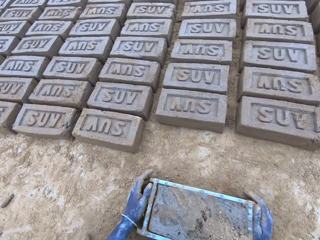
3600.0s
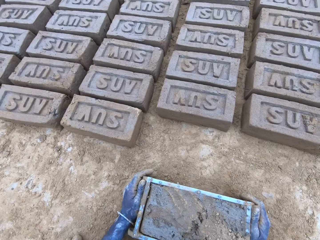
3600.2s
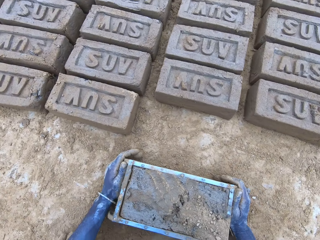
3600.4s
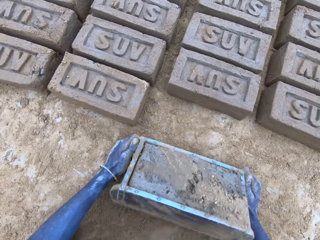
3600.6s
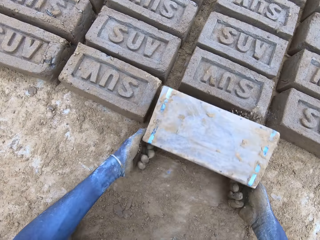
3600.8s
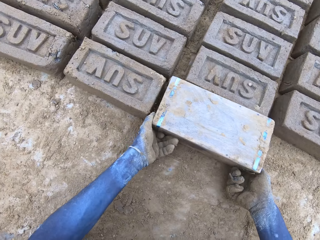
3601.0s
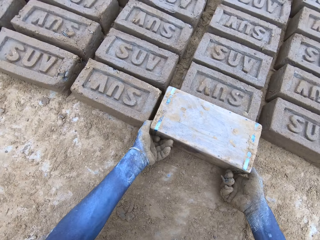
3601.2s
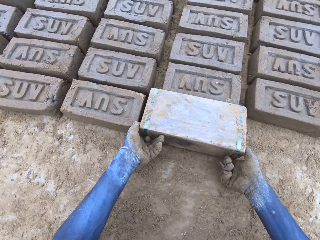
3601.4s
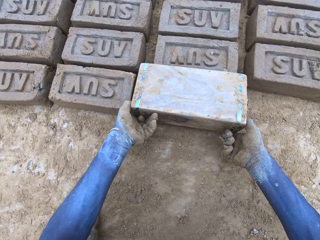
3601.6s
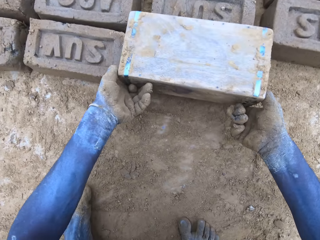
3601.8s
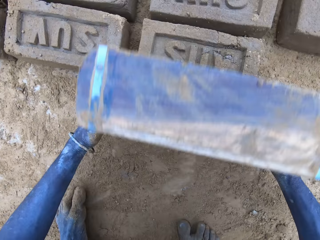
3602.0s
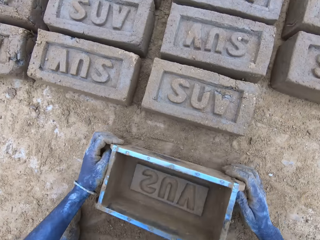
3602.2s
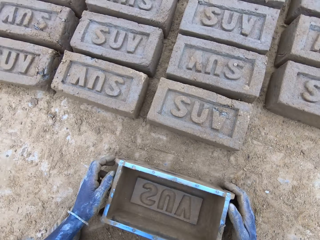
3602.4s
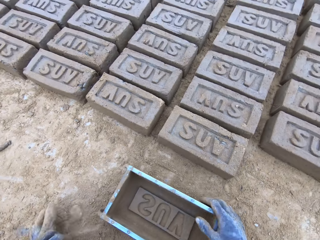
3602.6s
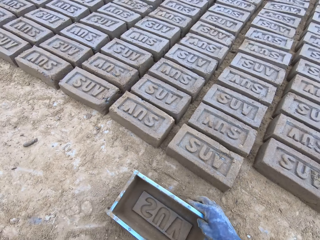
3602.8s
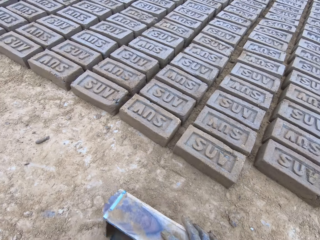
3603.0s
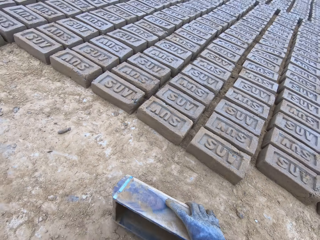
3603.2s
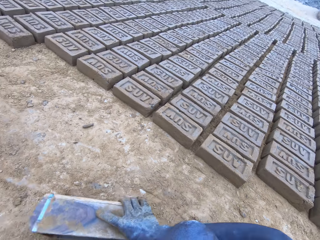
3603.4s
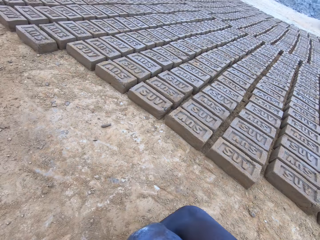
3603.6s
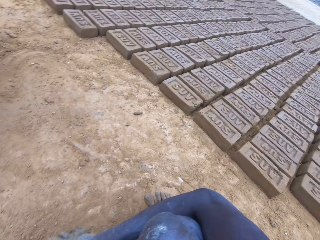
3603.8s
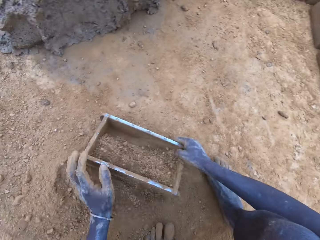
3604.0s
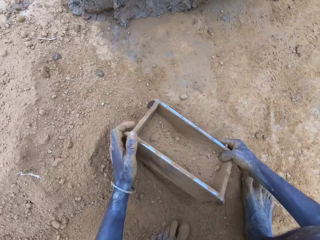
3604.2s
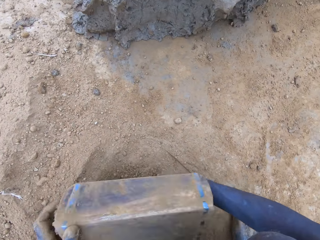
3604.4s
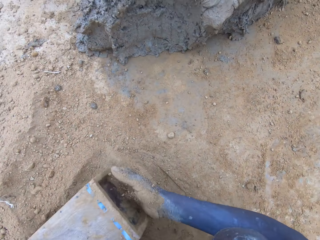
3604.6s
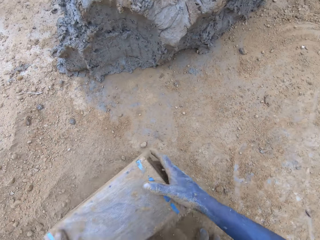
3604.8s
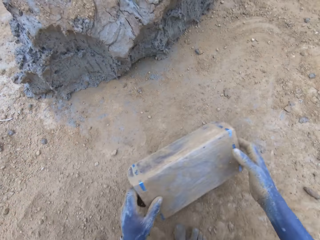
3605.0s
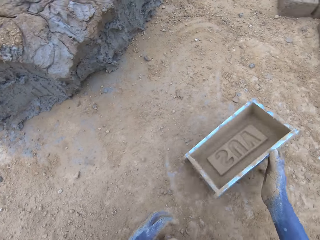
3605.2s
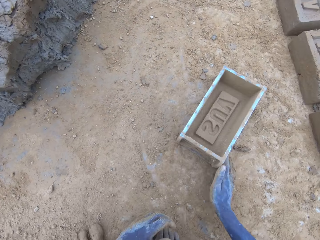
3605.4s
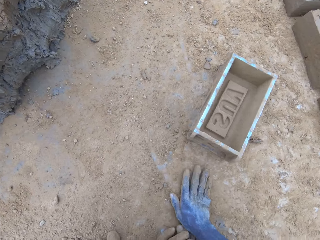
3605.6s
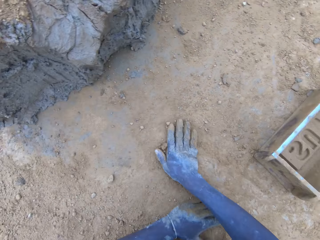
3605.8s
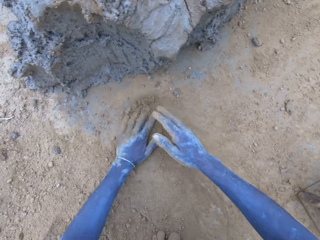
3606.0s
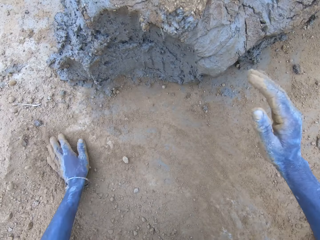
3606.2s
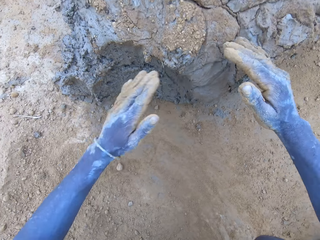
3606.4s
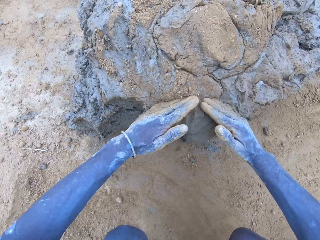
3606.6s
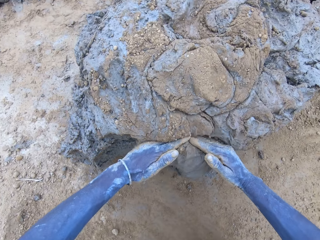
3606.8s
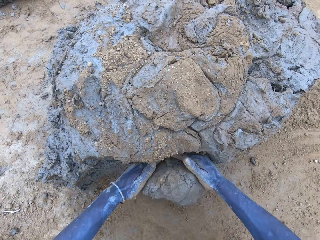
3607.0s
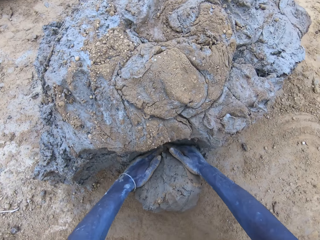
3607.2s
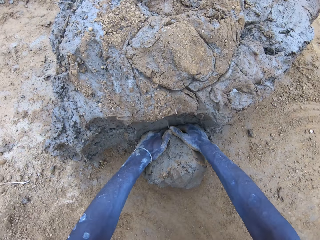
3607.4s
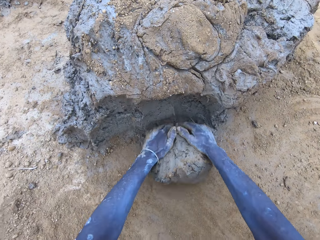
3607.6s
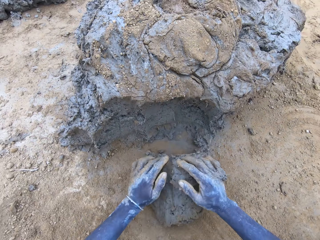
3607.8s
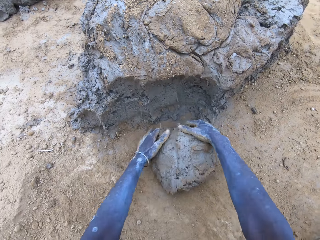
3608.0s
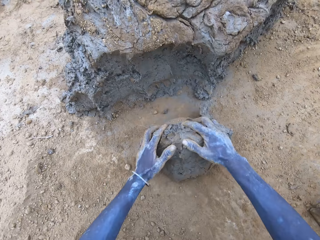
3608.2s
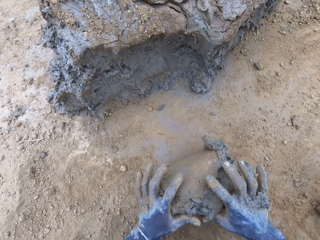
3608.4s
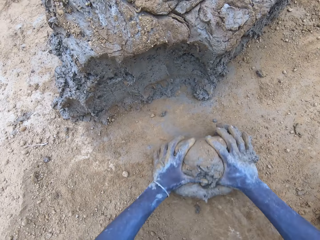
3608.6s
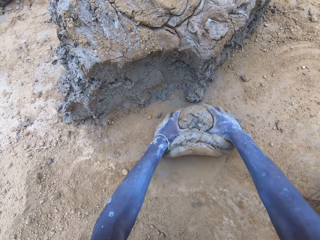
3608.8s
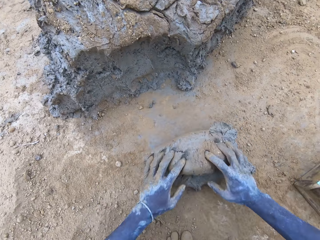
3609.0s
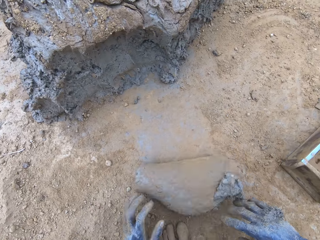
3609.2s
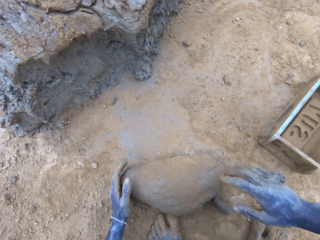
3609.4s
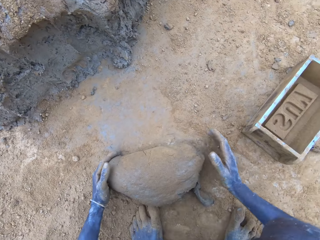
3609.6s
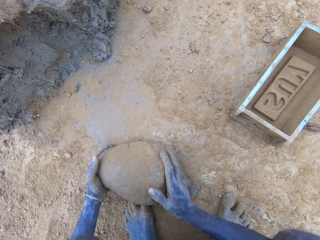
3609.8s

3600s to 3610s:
The camera wearer pours the mud in the brickmold or wooden brick moulder on the ground. They make a brick. They put soil in the wooden brick moulder. They pour the soil from the brickmold on the ground. They scoop mud.

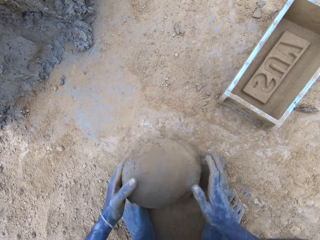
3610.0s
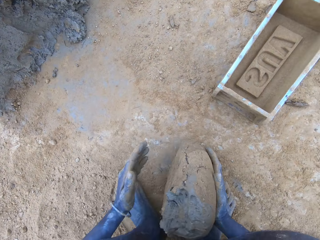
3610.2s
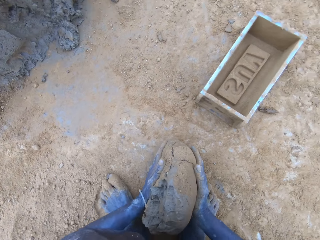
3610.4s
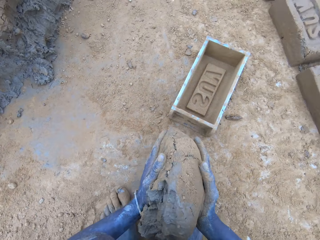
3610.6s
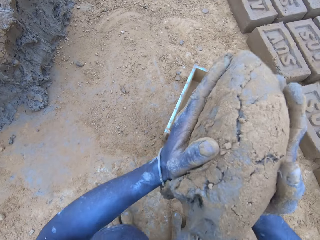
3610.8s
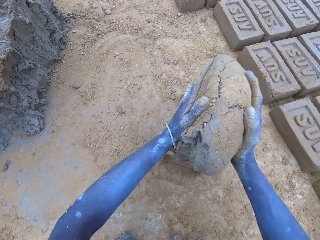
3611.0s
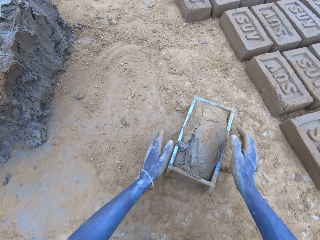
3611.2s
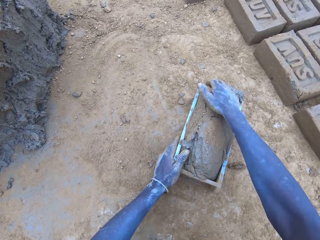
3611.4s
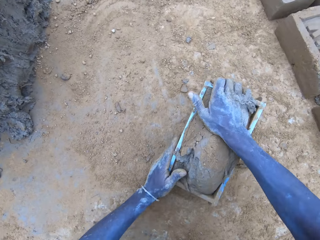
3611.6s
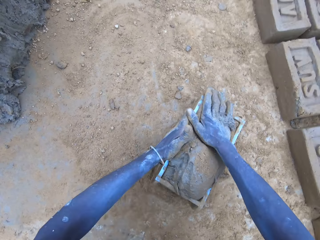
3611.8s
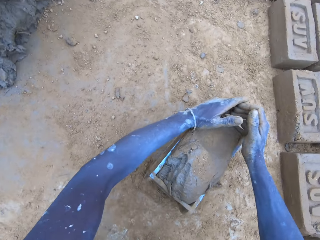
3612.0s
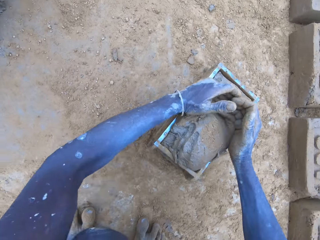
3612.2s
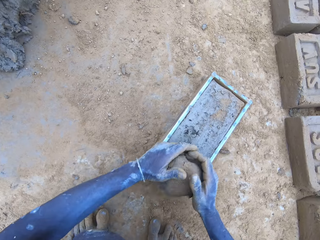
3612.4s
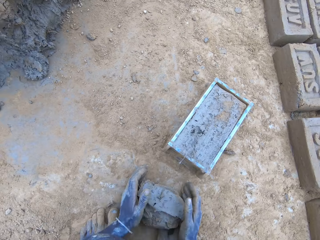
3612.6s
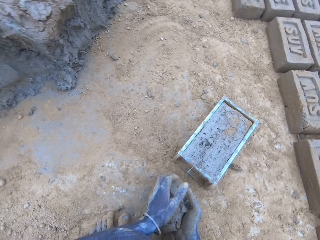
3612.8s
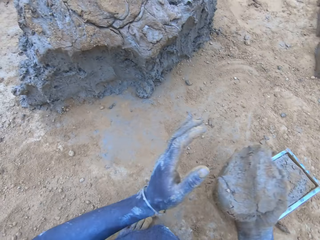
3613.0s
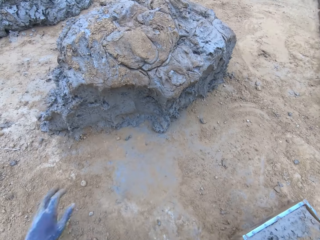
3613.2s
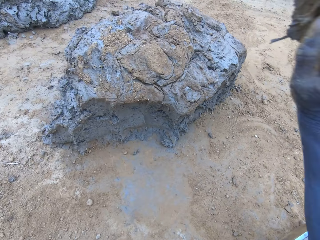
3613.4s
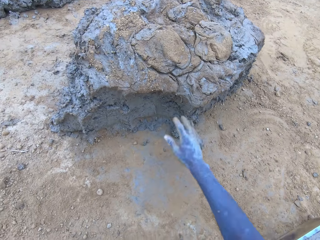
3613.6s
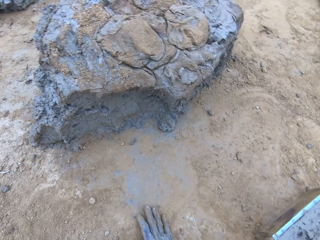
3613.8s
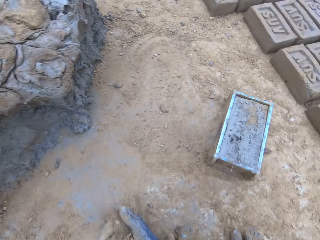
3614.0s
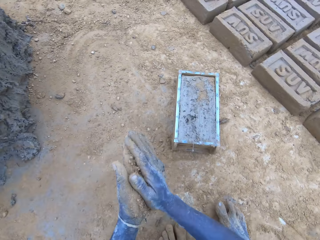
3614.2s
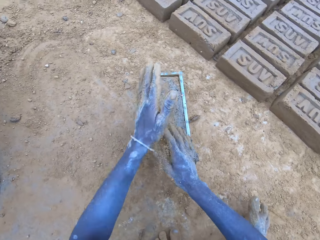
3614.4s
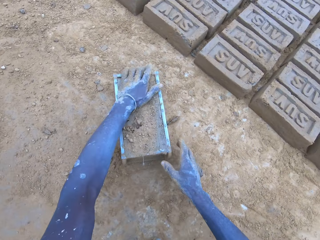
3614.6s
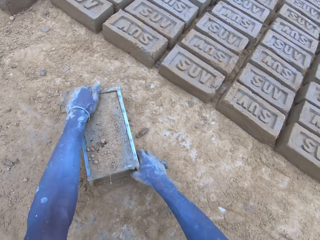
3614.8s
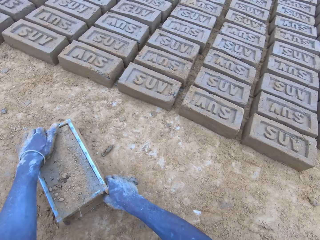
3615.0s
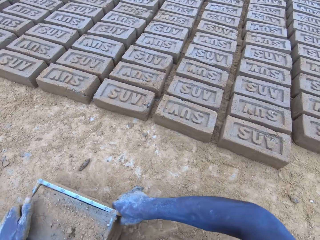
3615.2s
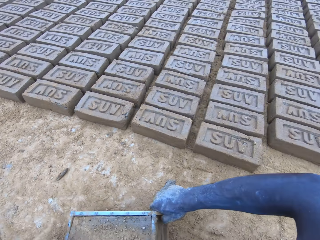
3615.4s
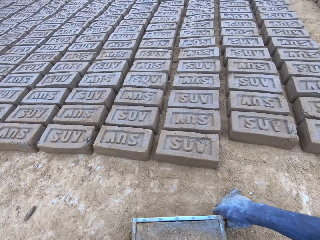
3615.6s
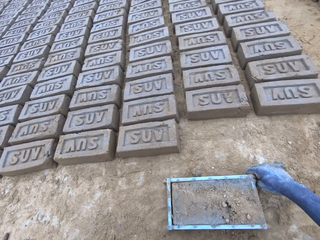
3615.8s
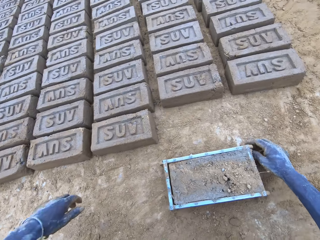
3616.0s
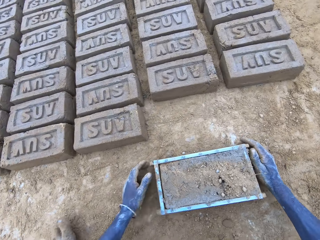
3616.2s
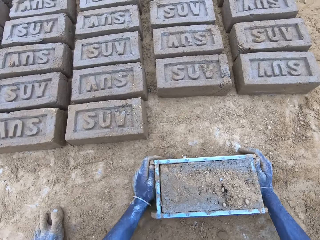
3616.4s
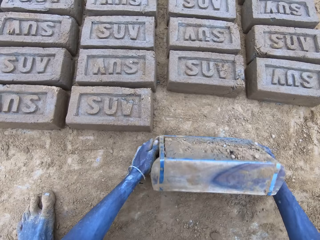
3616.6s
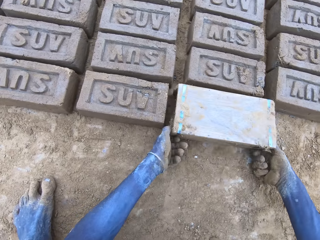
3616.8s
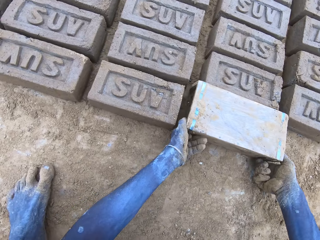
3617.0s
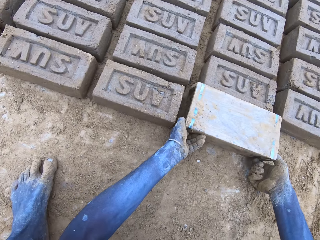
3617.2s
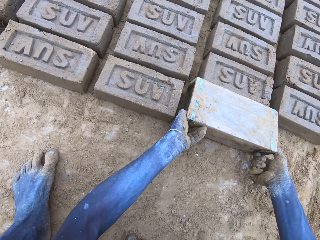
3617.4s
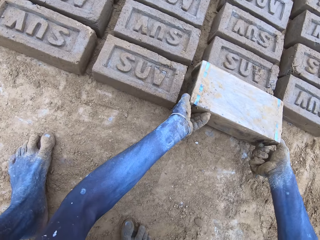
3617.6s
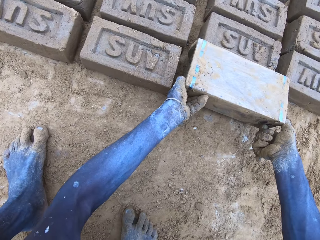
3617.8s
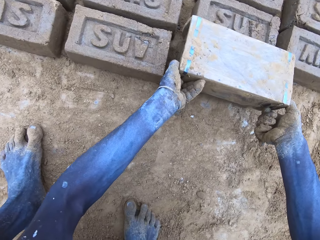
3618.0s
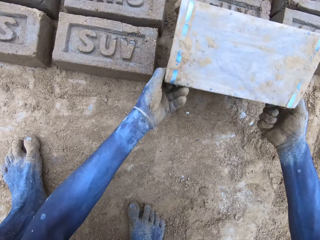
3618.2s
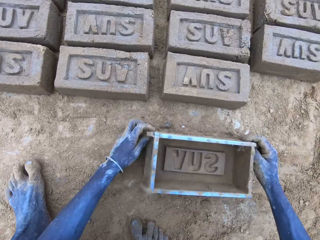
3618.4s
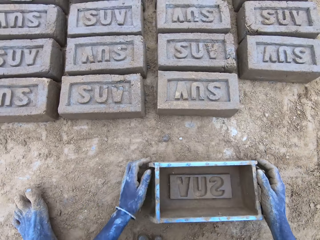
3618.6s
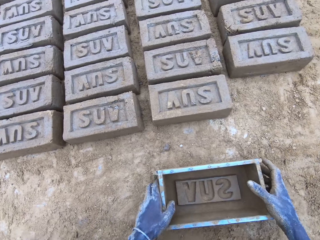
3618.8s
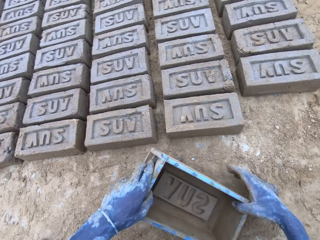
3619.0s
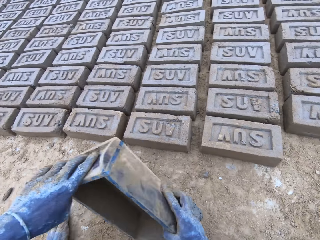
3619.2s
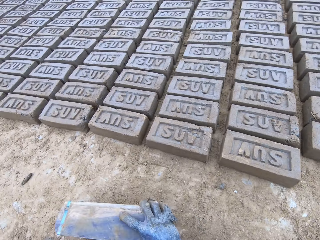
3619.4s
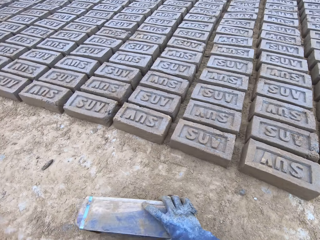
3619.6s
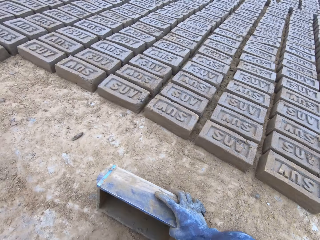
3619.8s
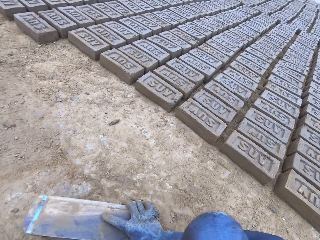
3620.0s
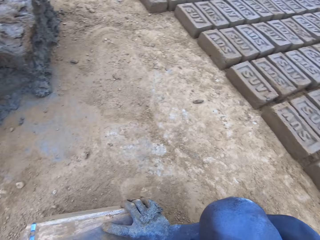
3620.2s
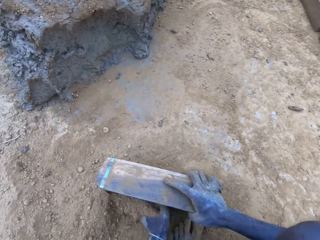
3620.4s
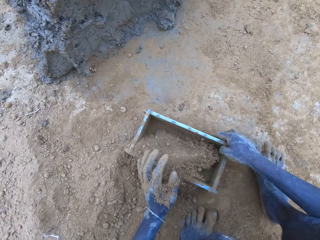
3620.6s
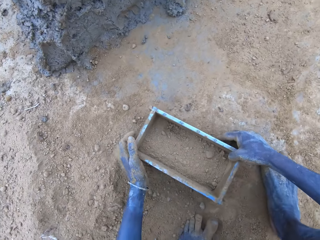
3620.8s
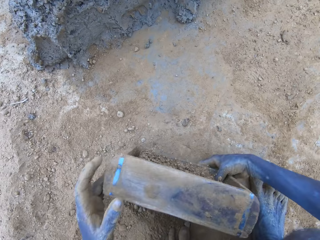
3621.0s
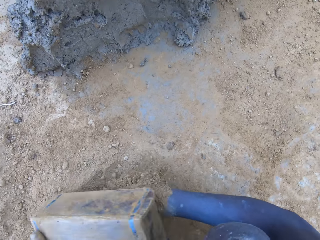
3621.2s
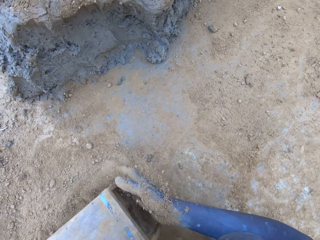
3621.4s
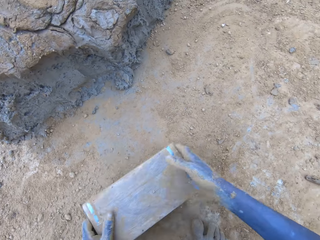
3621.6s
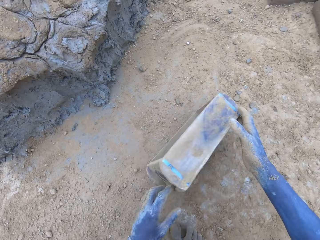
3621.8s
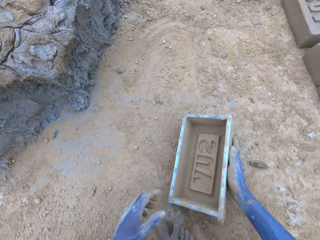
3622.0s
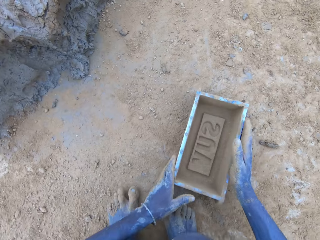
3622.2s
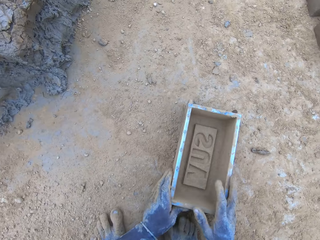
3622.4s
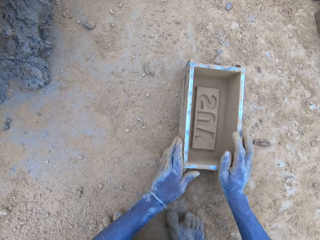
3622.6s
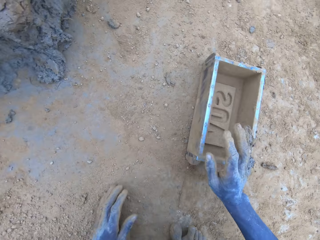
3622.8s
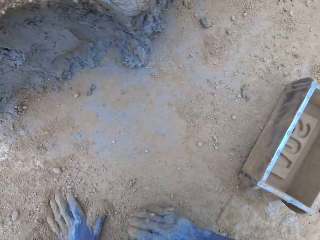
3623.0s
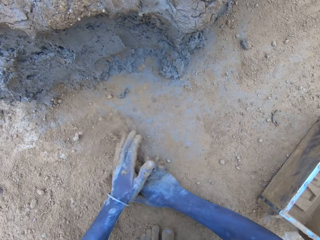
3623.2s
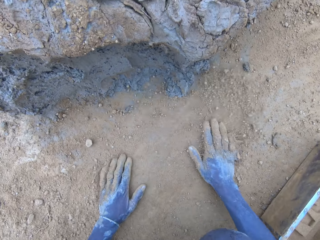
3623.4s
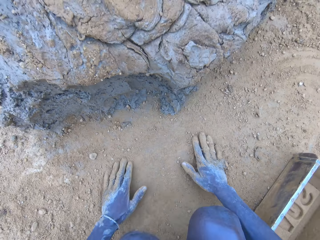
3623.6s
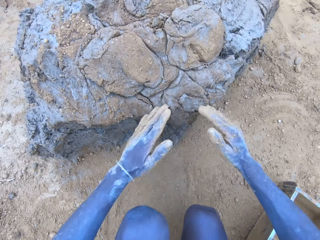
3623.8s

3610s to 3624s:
The camera wearer puts the mud in the wood brick moulder or brickmold. They scoop the excess mud on the brickmold, throw the mud on the pile of mud. They pour the mud in the brickmold on the ground. They make a brick. They put soil in the brickmold. They pour the soil from the brickmold on the ground.
